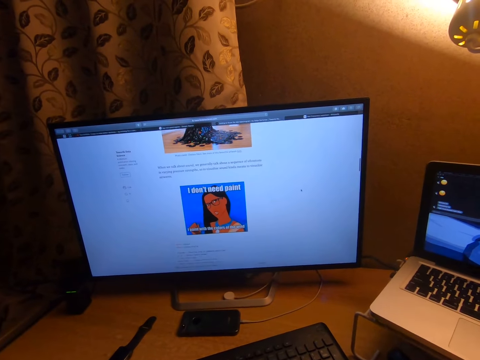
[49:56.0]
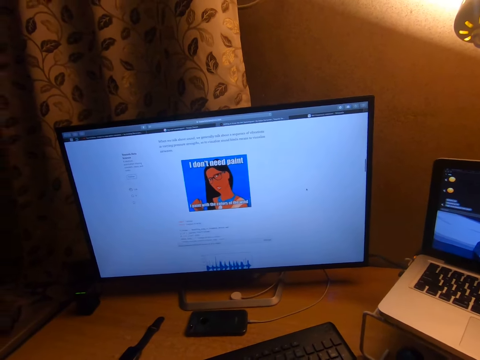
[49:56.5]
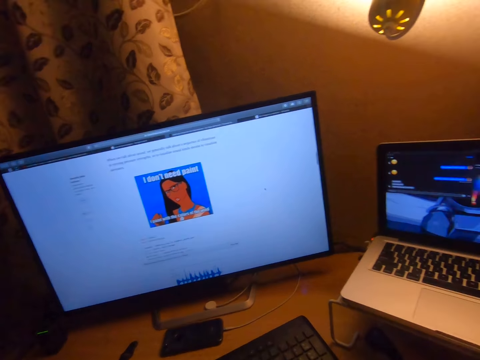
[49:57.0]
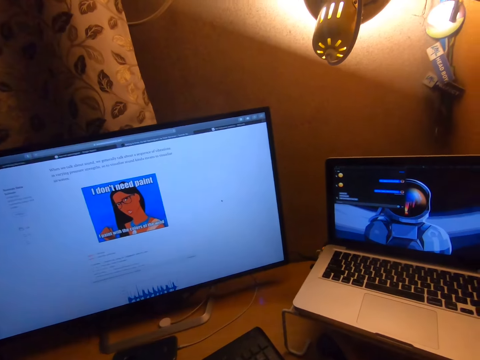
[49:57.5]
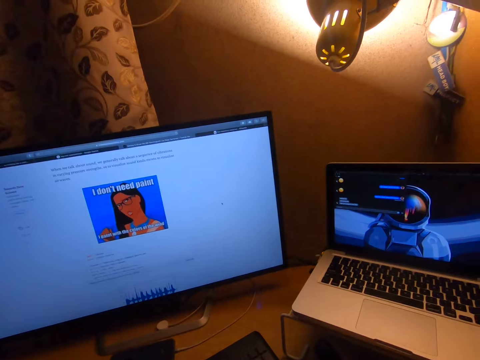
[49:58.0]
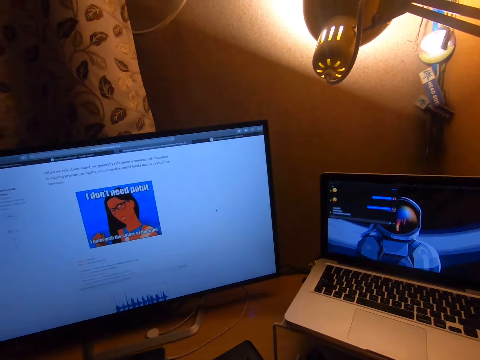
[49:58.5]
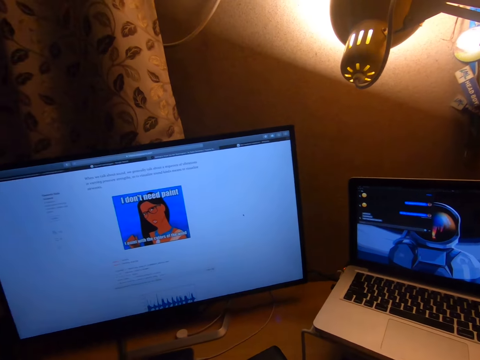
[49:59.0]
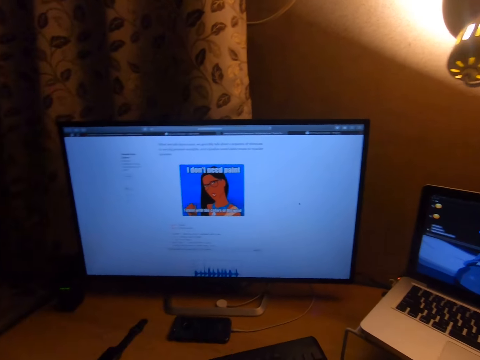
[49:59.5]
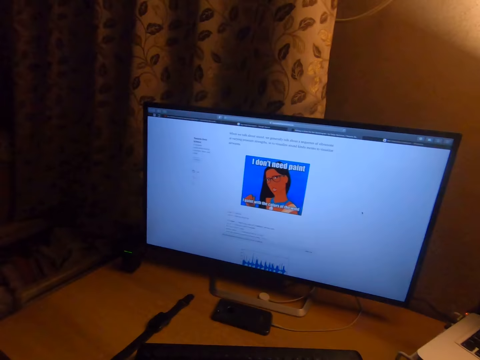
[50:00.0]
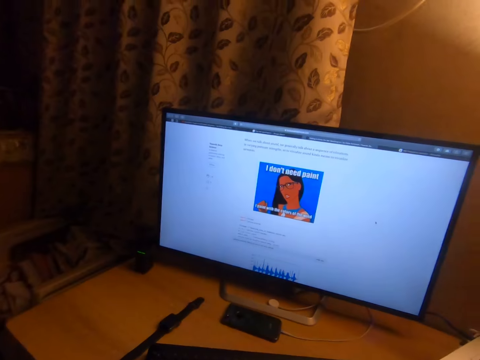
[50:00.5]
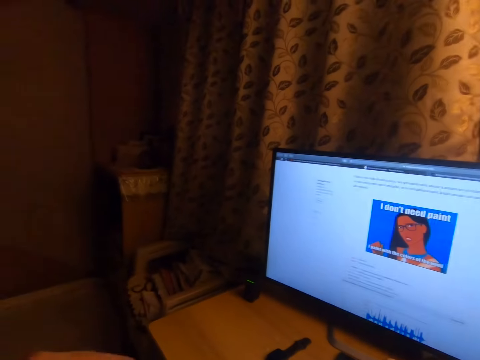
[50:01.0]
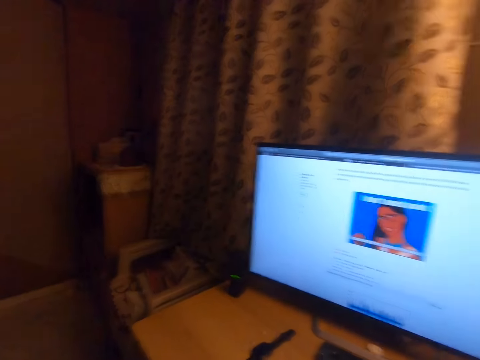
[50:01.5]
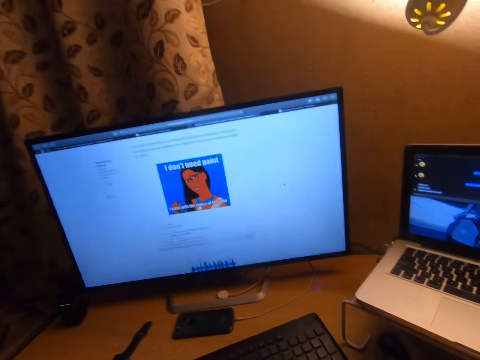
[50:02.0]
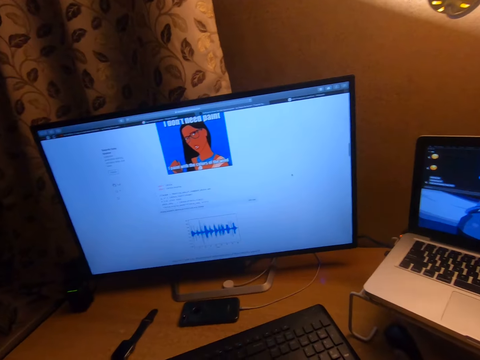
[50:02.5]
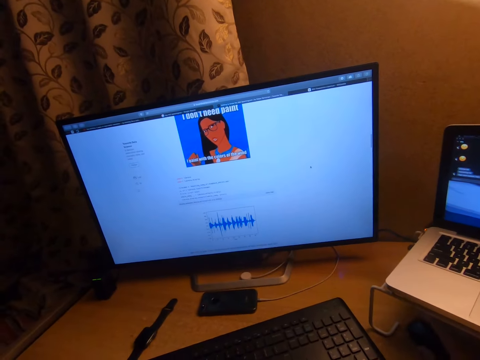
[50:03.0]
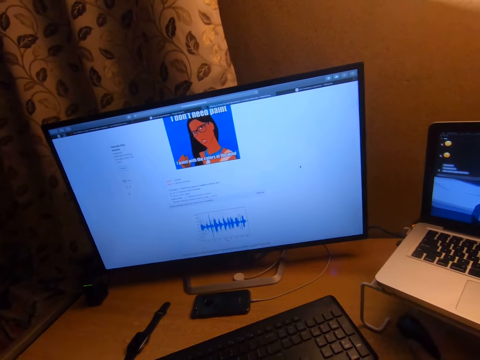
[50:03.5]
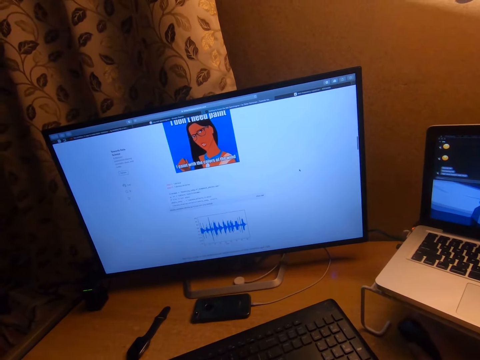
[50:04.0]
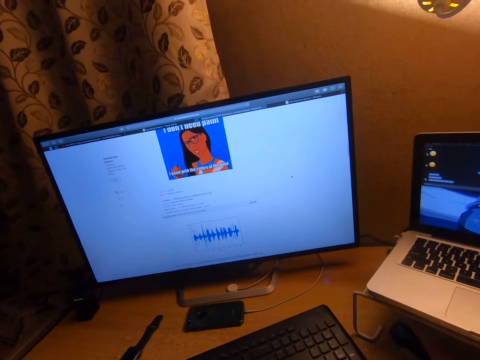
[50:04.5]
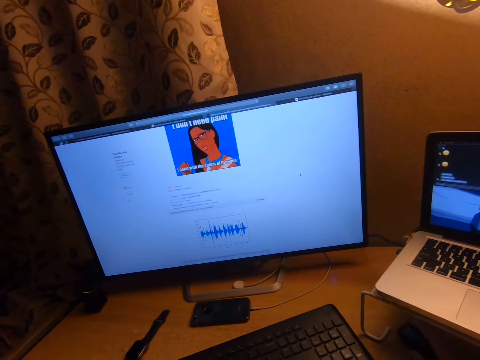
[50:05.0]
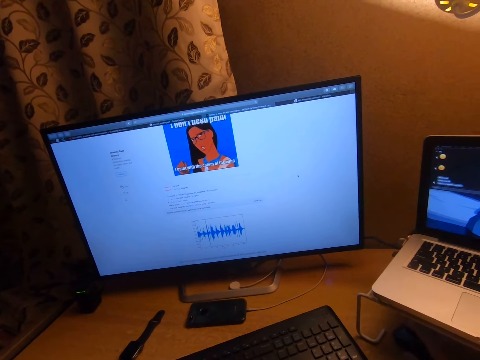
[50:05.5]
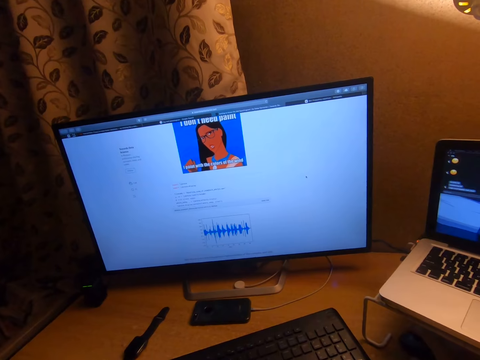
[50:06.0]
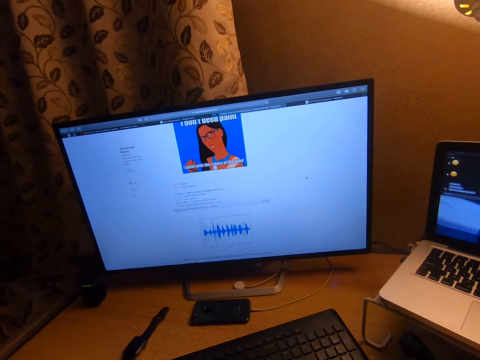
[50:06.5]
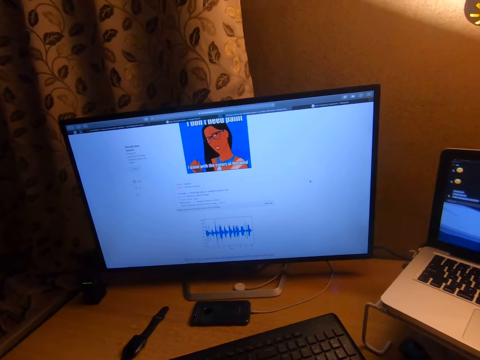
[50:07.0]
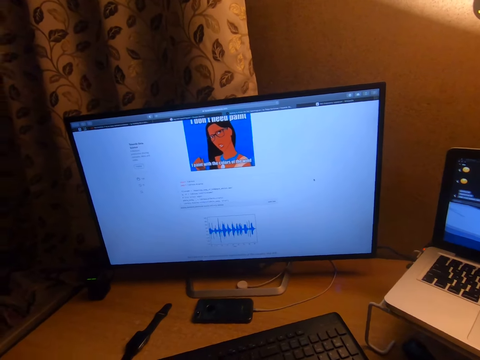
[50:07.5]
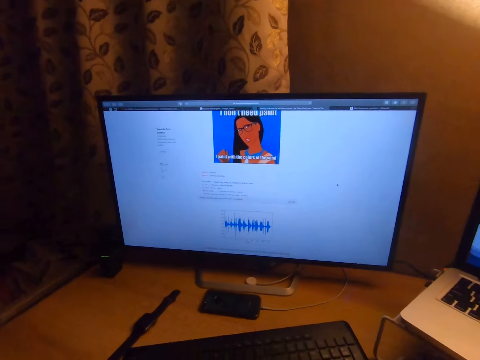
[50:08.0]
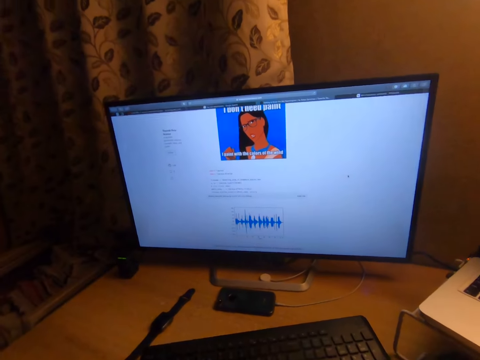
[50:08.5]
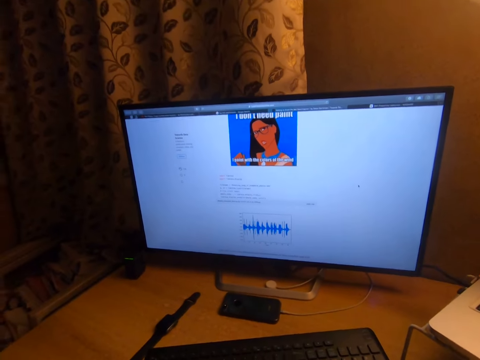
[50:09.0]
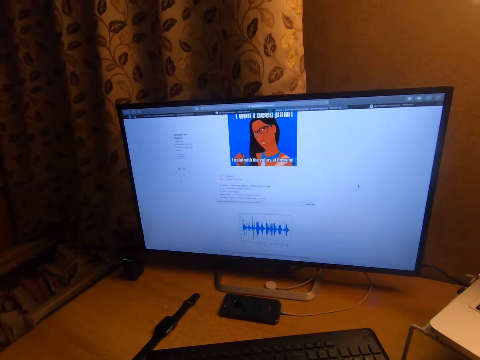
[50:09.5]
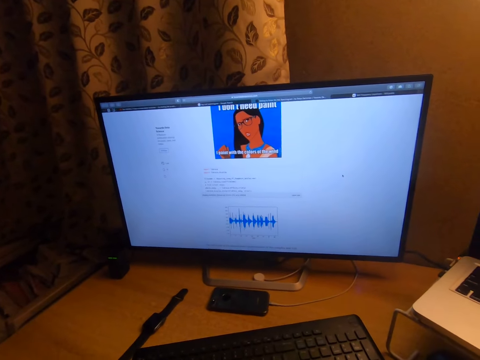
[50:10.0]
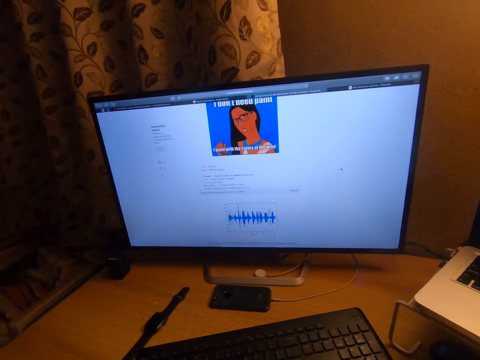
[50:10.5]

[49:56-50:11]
The camera wearer turns the head right. They stare at the laptop. They turn the head left. They turn the head right. They stare at the television.

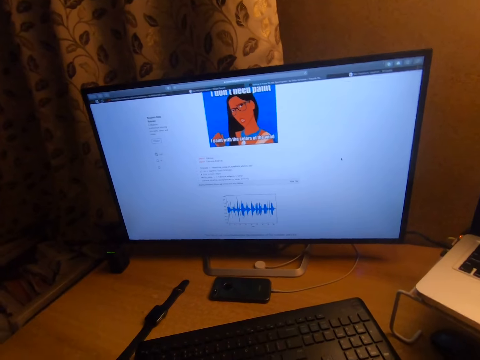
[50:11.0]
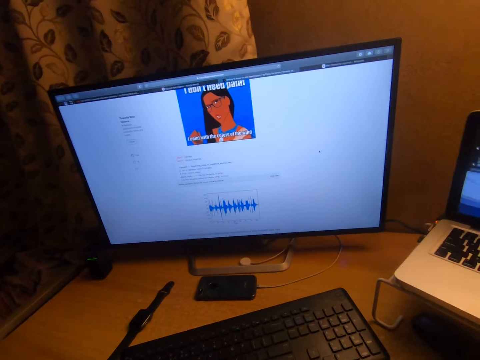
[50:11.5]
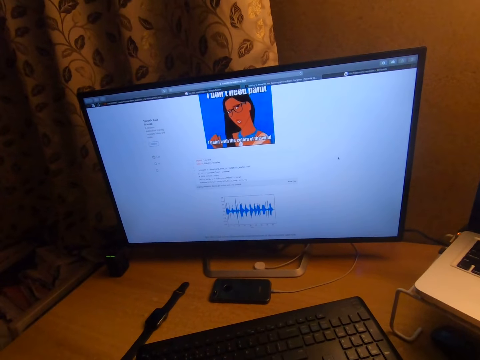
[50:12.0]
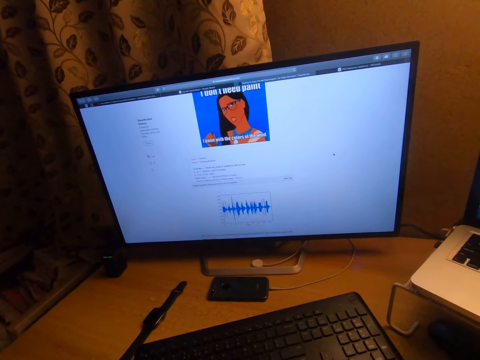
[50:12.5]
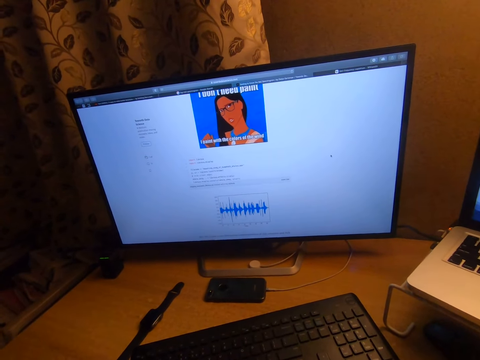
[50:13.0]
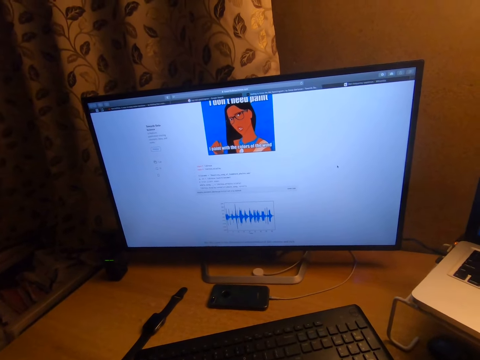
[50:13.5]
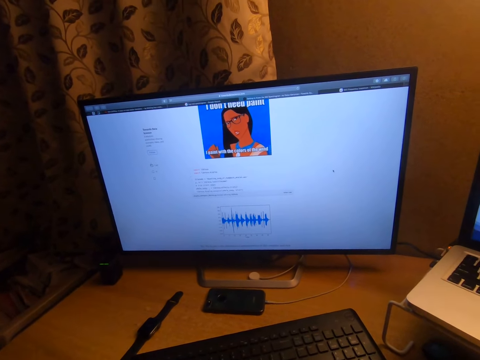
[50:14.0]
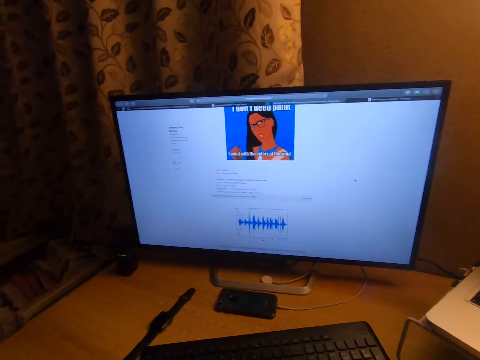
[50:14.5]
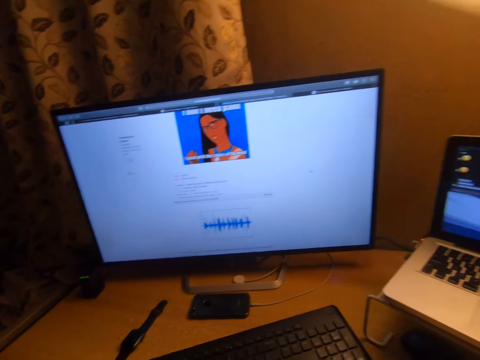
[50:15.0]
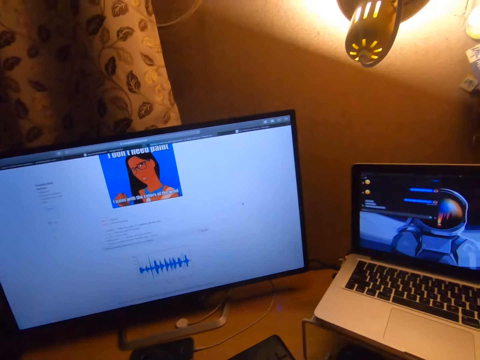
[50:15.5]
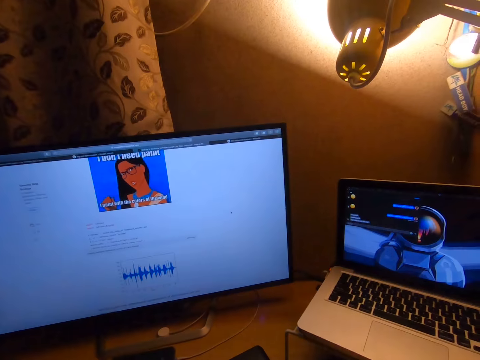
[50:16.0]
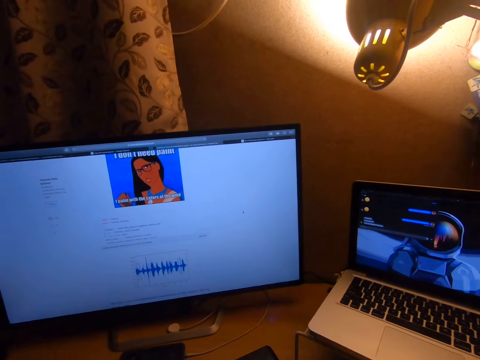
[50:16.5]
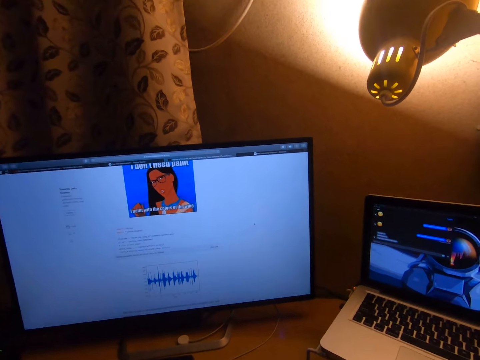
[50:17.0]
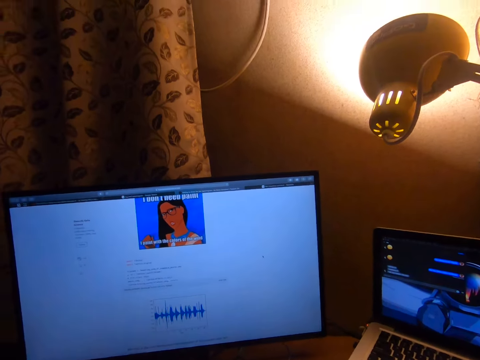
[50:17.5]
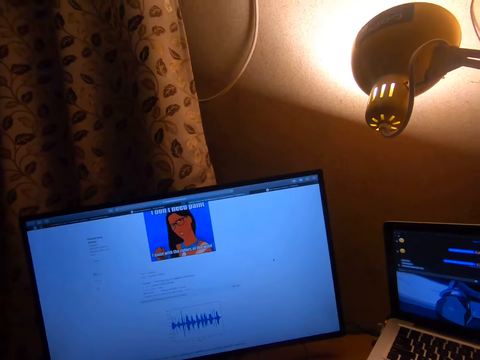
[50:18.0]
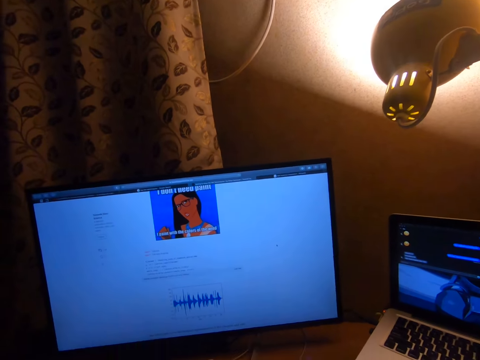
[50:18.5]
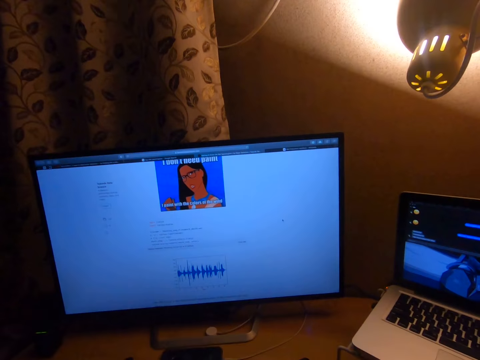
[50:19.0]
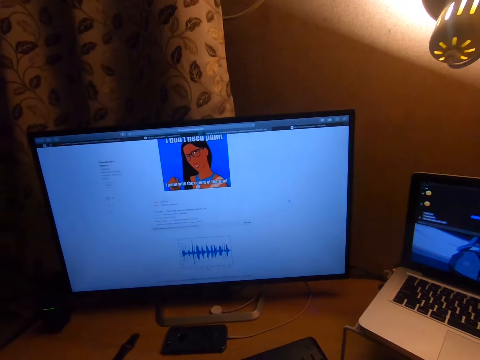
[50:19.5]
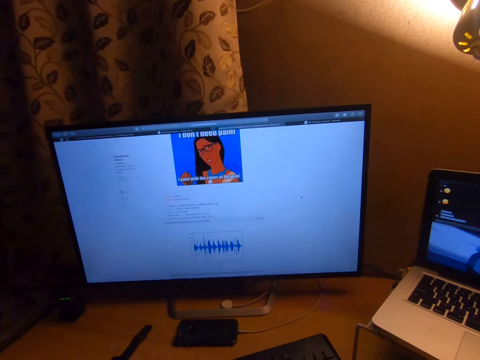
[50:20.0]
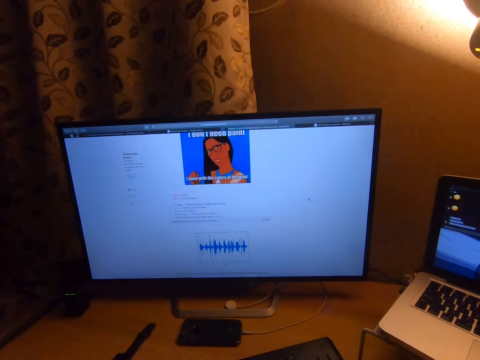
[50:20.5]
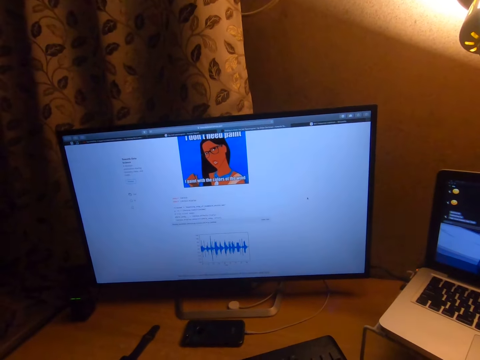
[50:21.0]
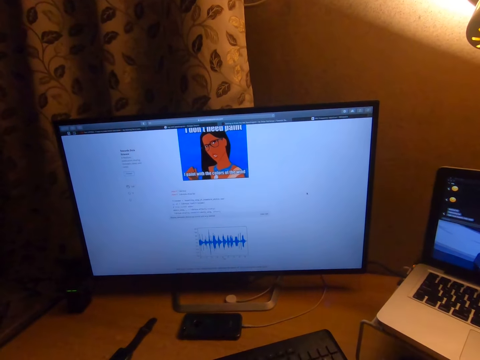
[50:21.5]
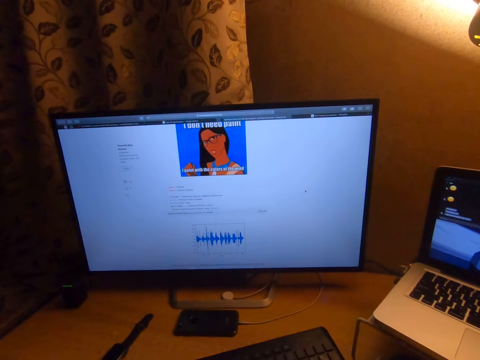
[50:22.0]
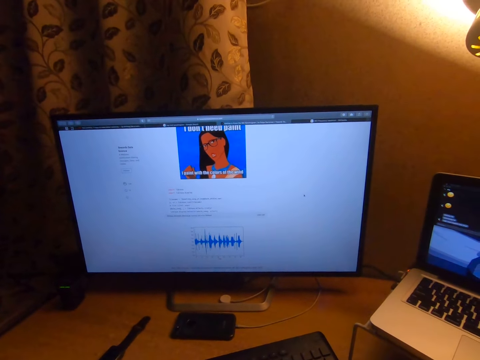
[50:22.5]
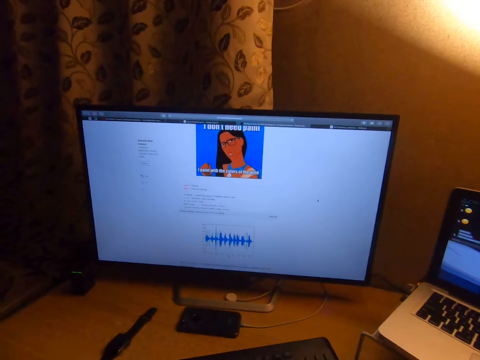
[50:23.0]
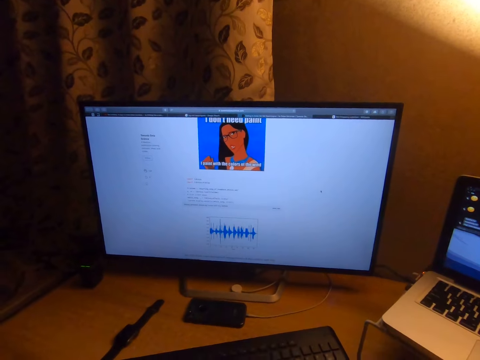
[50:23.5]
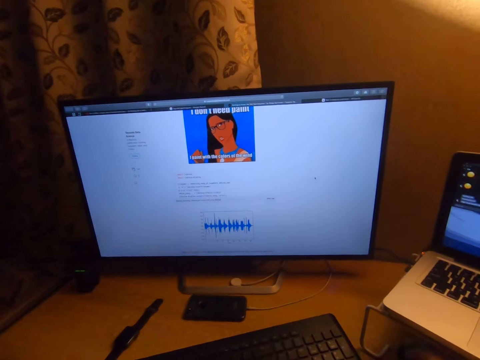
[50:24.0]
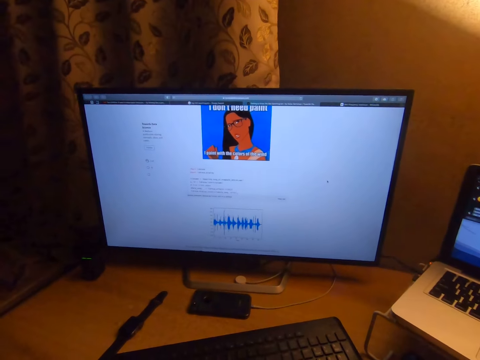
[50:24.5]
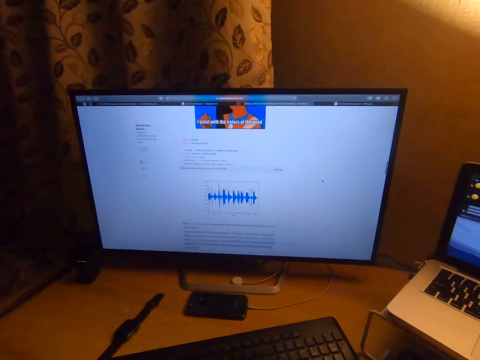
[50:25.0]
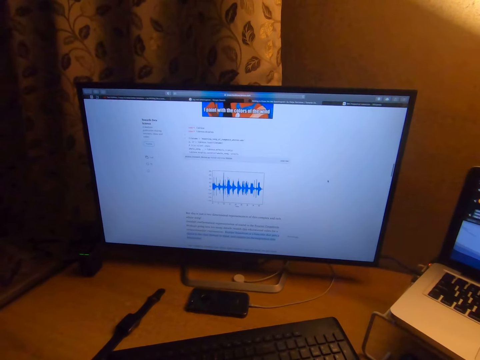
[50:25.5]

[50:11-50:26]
The camera wearer turns the head right. They stare at the laptop. They move the head up. They stare at the pendant light. They turn the head left. They stare at the television.
